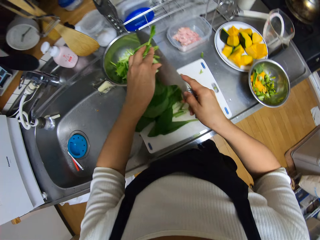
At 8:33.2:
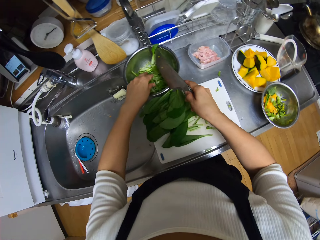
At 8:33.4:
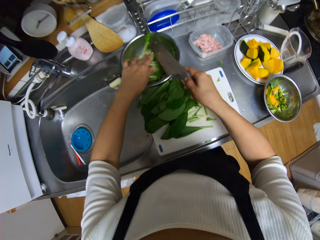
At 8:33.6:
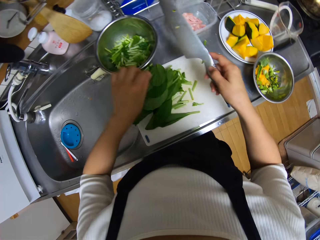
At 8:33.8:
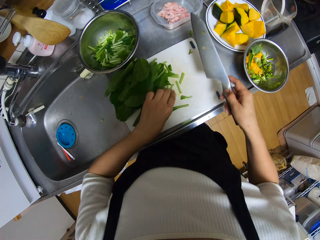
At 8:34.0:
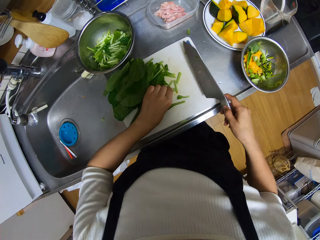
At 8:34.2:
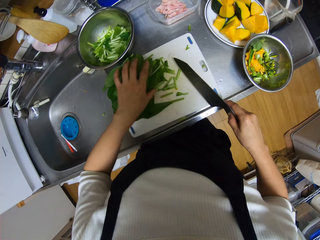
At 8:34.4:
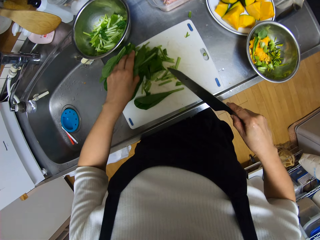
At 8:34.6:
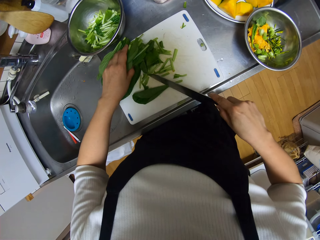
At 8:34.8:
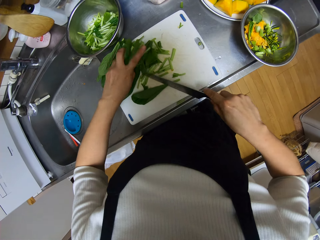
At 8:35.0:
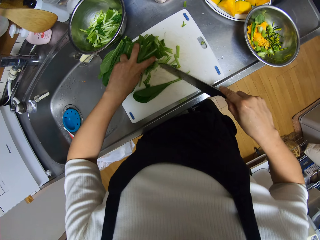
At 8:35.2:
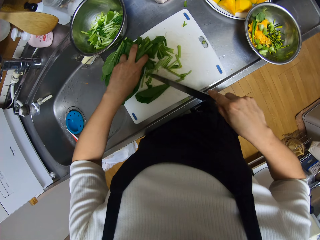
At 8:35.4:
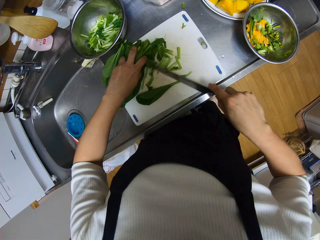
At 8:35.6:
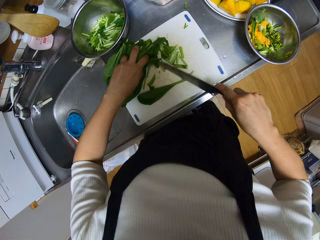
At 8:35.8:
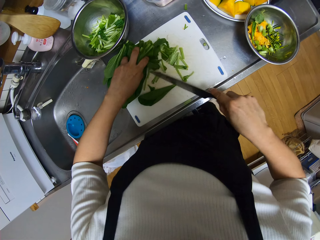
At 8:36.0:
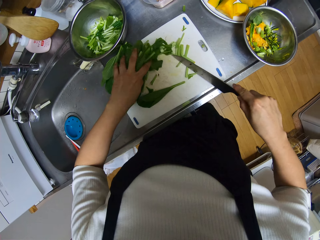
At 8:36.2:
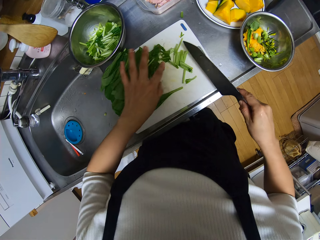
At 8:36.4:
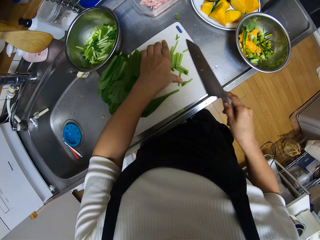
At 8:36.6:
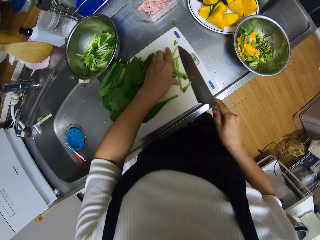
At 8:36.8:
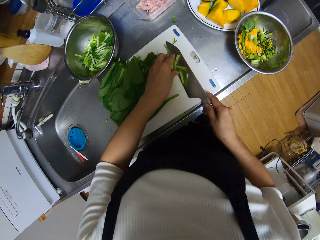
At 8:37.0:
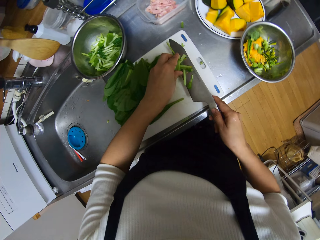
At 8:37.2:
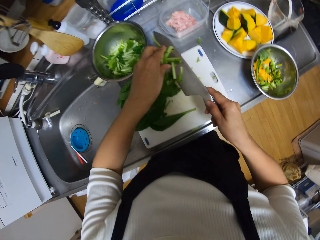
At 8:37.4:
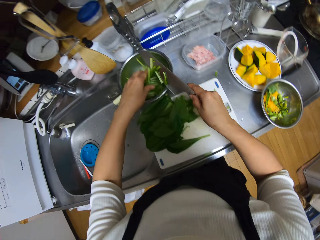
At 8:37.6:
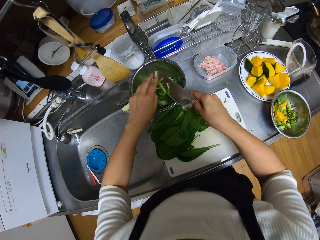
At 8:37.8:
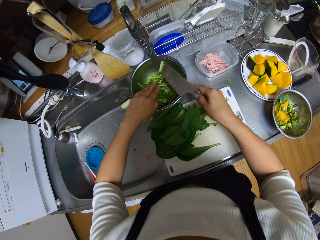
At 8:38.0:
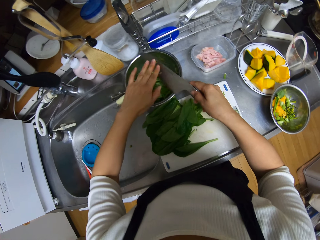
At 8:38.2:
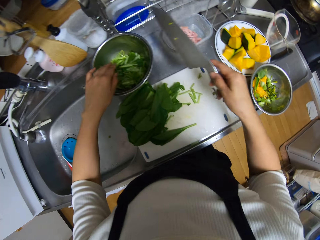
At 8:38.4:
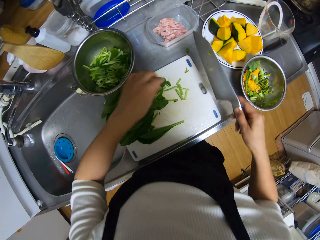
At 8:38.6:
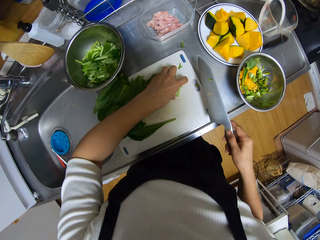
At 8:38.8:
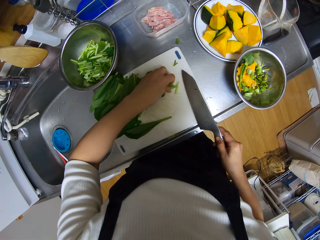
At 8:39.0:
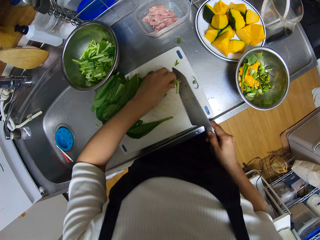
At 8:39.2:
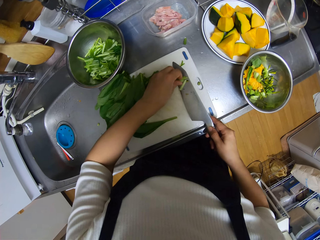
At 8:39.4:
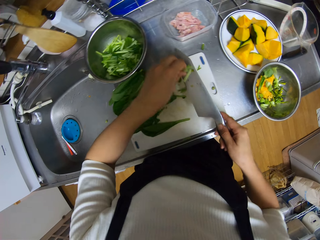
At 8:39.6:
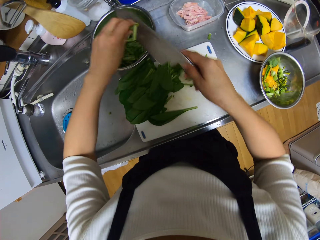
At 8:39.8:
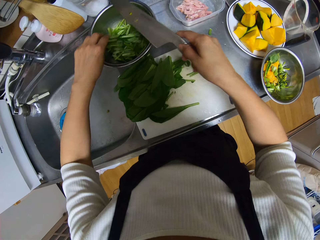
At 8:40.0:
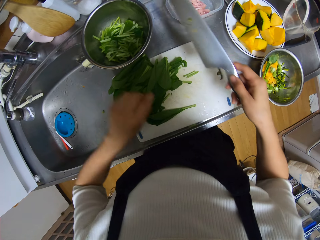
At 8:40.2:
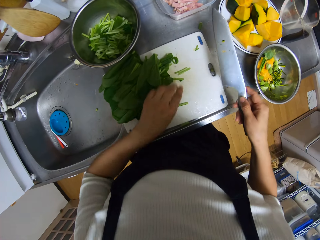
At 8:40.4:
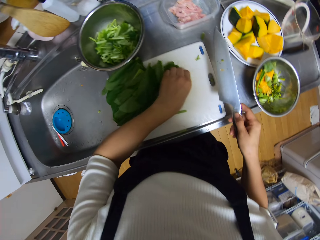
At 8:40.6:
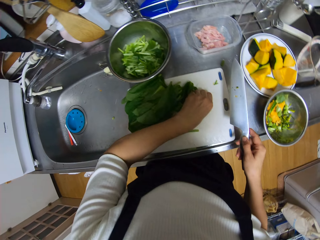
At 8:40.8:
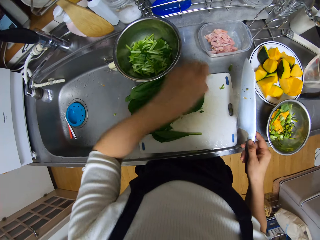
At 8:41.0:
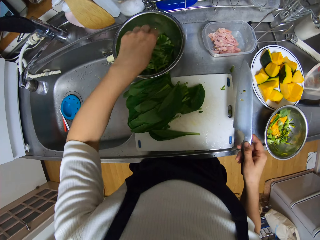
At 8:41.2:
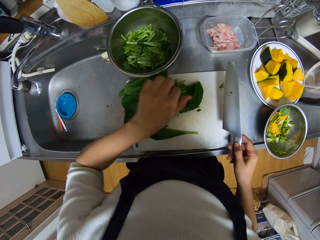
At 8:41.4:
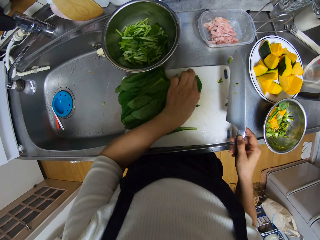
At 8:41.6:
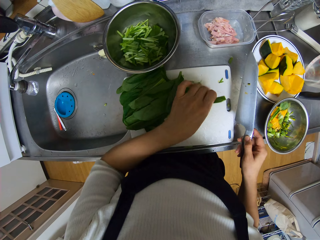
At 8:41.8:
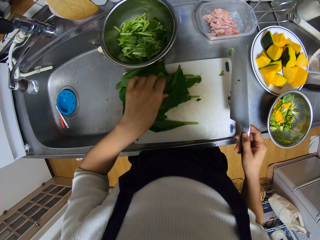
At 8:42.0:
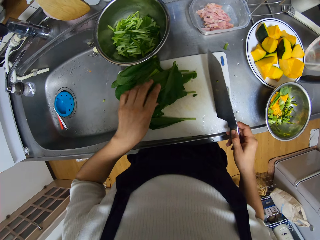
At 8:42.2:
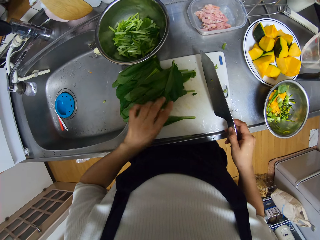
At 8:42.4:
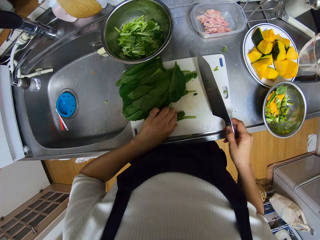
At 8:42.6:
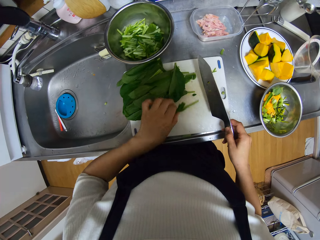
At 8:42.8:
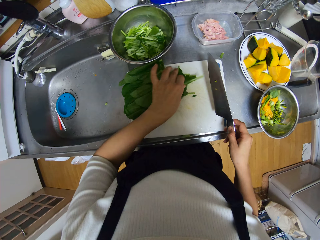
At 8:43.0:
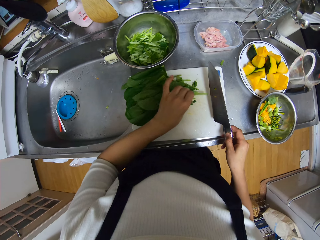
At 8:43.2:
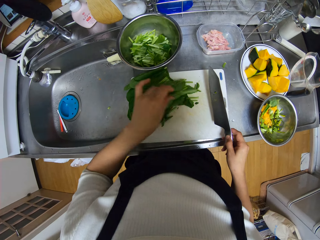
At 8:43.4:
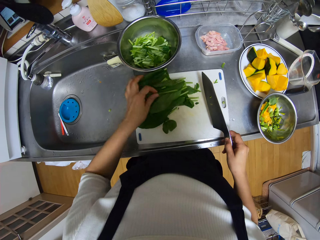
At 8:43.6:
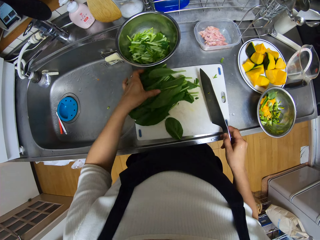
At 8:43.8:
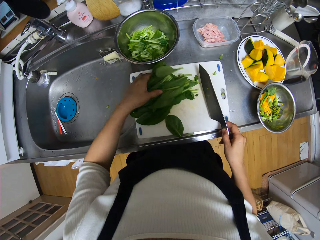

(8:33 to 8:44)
The camera wearer drops the stem in the other stainless bowl. They gather the chopped stem on the chopping board. They pack the chopped stem on the chopping board. They drop the stem in the other stainless bowl. They pack the chopped stem on the chopping board. They drop the stem in the other stainless bowl. They pick up the chopped stem on the chopping board. They drop the stem in the other stainless bowl. They gather the spinach on the chopping board.

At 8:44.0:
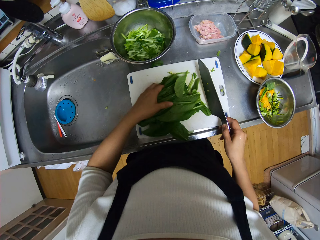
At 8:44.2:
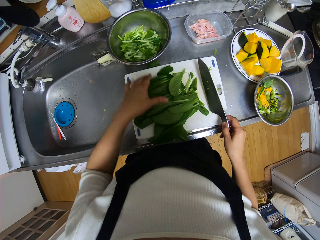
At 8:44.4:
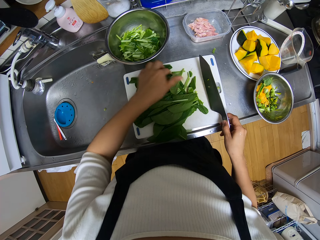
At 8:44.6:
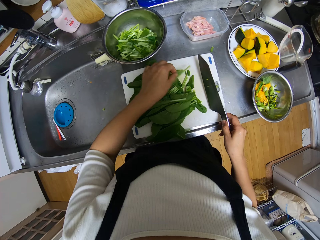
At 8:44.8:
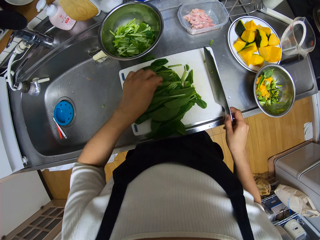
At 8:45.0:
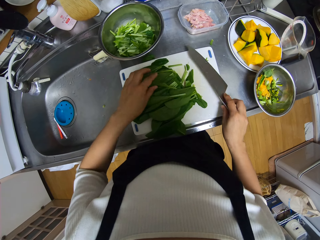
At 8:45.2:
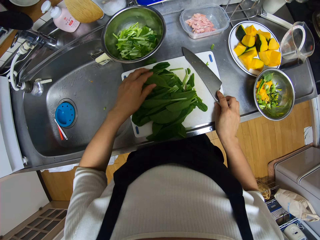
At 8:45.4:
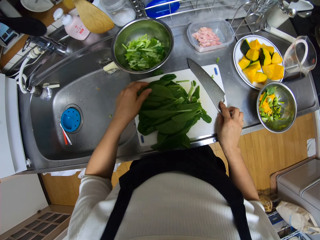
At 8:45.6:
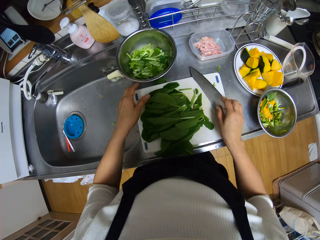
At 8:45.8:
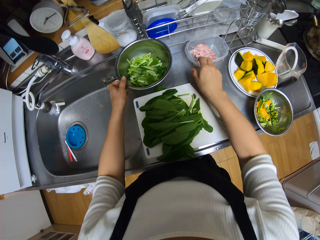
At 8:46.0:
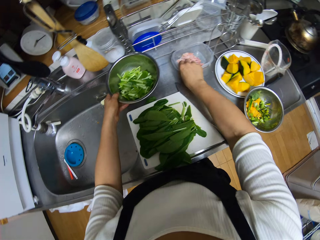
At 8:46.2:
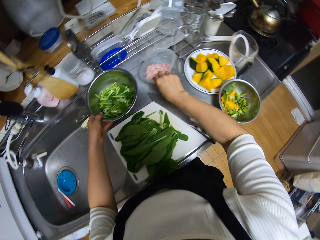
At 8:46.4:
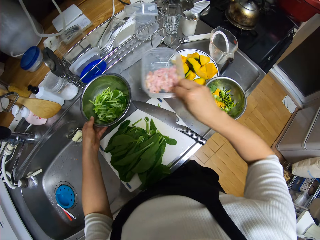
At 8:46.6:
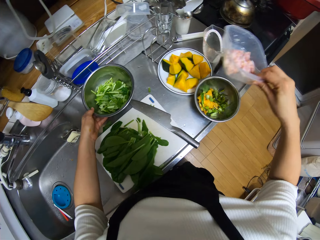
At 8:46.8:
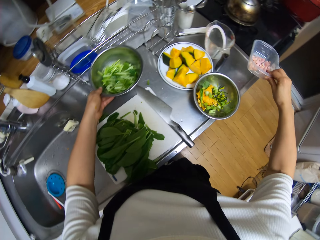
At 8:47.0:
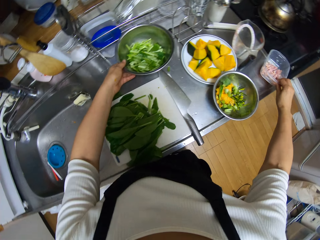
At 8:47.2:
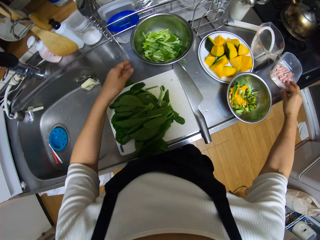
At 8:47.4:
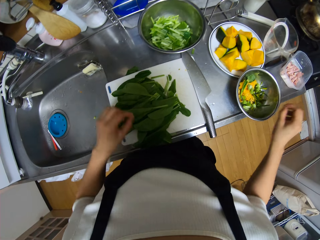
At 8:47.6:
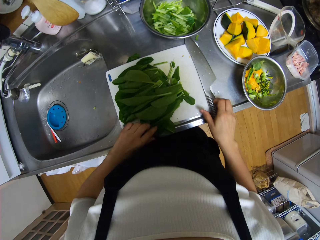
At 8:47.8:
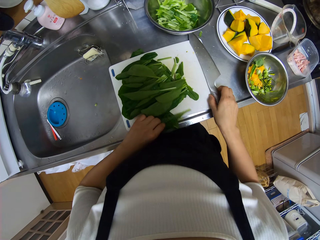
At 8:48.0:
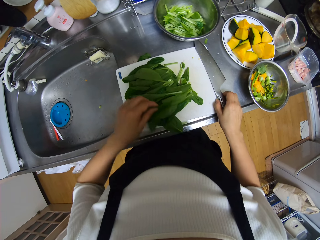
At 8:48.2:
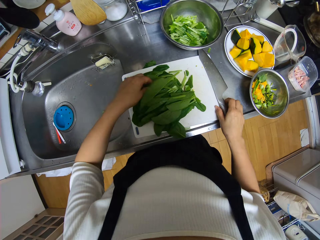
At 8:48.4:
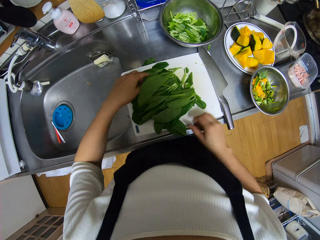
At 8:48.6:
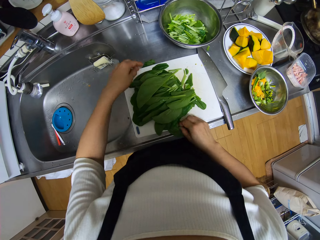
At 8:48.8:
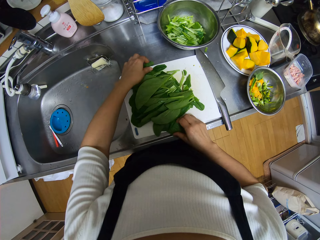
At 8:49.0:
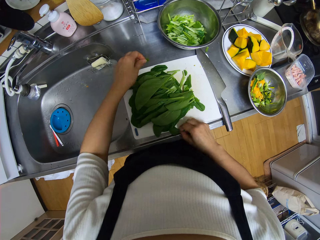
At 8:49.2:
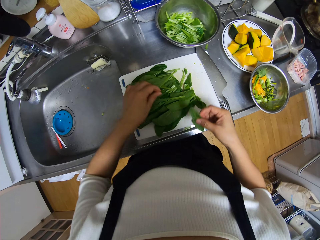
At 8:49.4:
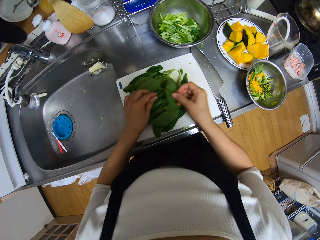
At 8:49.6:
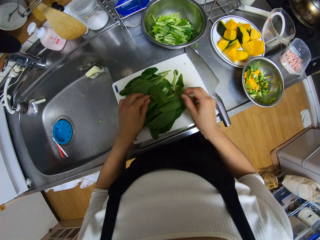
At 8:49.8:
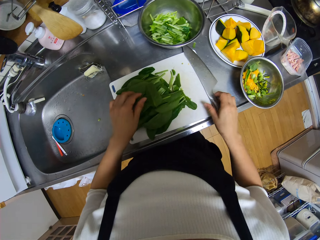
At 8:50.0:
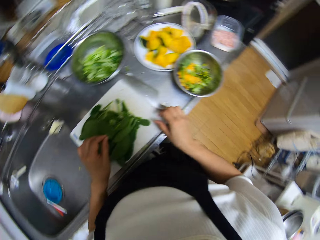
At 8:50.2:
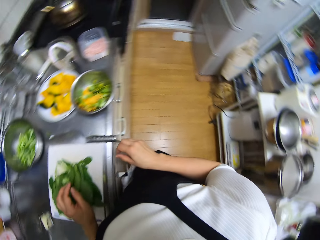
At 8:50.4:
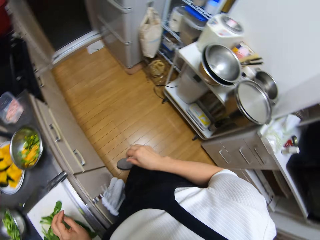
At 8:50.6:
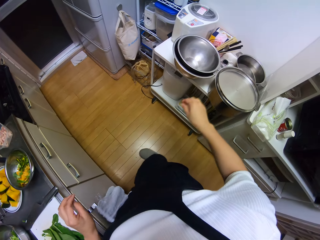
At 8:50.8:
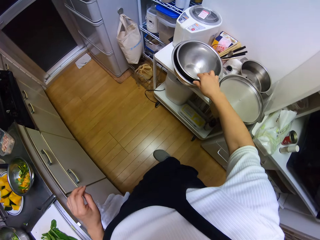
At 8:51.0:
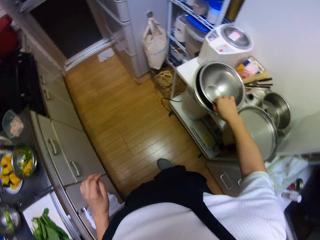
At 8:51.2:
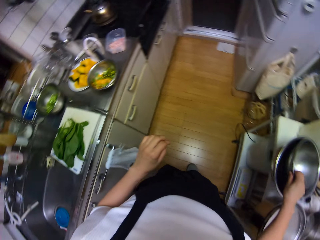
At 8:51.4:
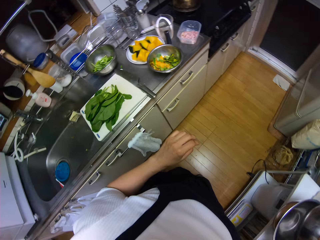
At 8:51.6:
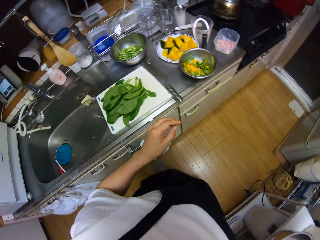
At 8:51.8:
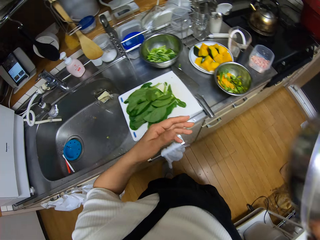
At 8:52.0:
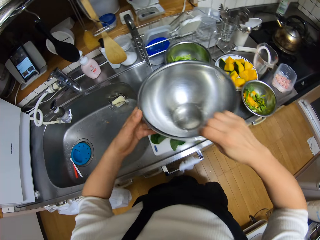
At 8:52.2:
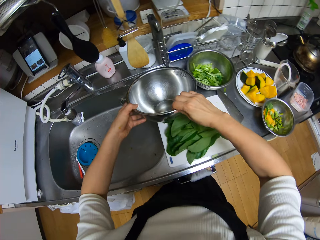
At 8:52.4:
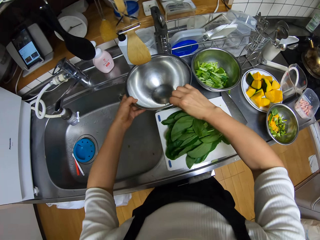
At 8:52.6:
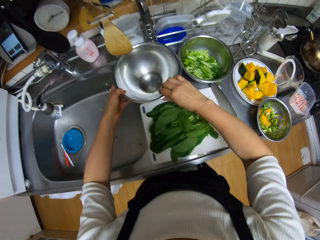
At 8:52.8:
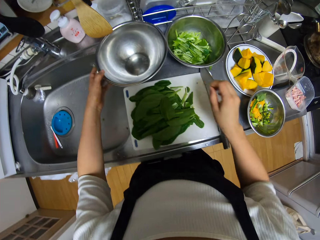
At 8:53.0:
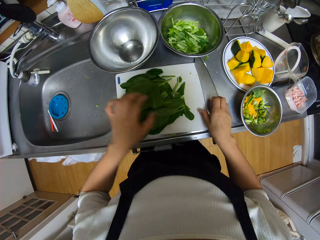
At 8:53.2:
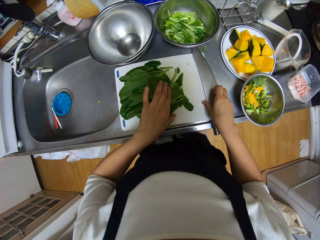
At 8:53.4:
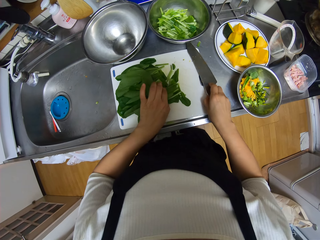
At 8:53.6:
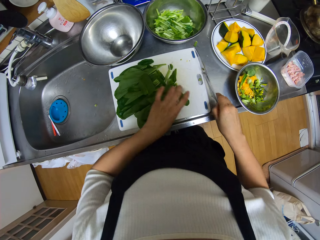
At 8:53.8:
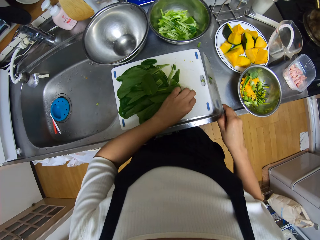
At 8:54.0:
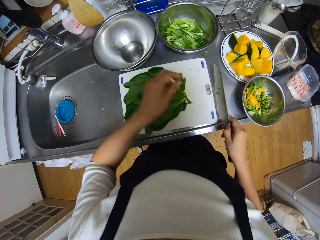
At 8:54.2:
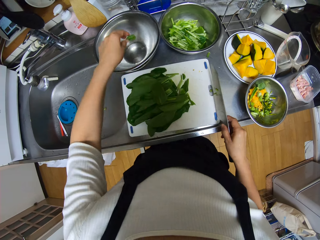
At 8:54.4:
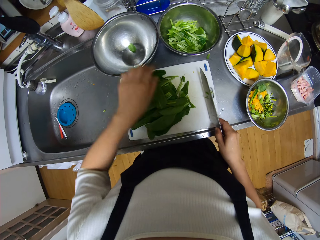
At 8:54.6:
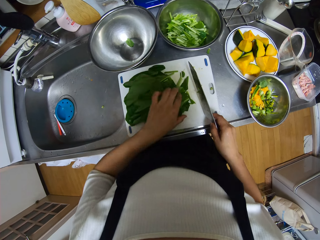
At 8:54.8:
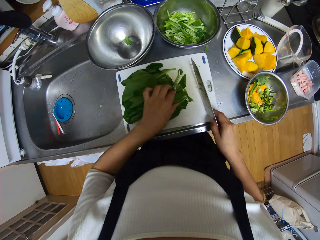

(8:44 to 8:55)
The camera wearer takes the kale leaves. She drops the knife on the chopping board. She moves the other stainless bowl on the counter with her right hand. She moves a plastic container on the counter with her left hand. She gathers the spinach on the chopping board. She arranges the kales. She picks up another stainless bowl from the table with her right hand. She drops the stainless bowl on the counter. She picks up a spinach from the chopping board with her left hand. She takes the knife. She drops the spinach in the other stainless bowl.
